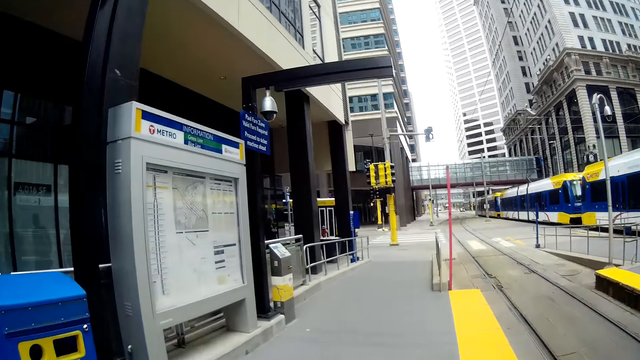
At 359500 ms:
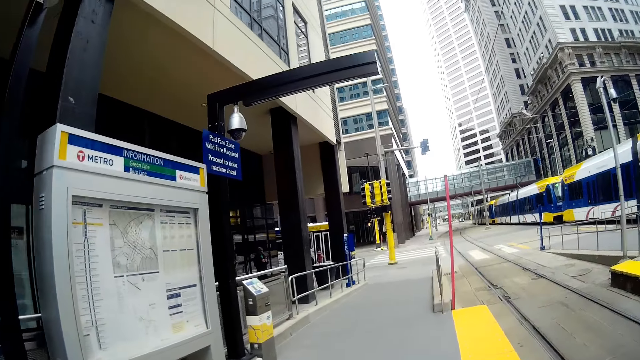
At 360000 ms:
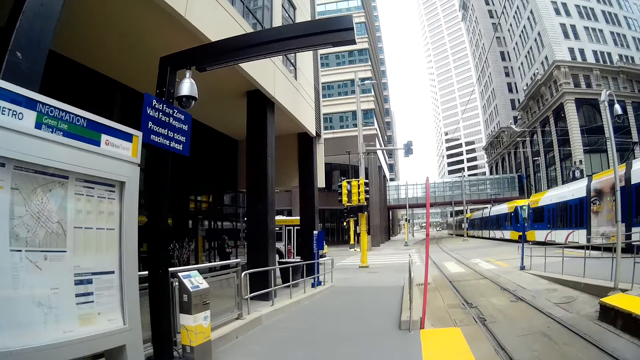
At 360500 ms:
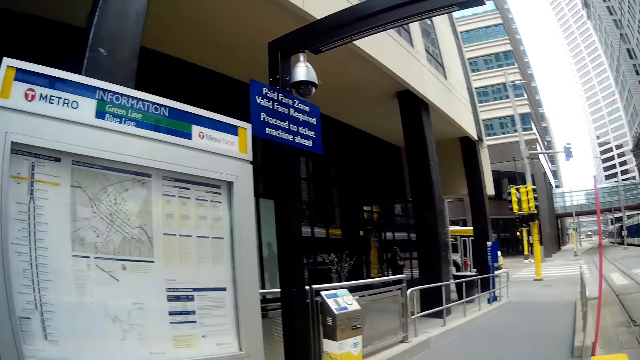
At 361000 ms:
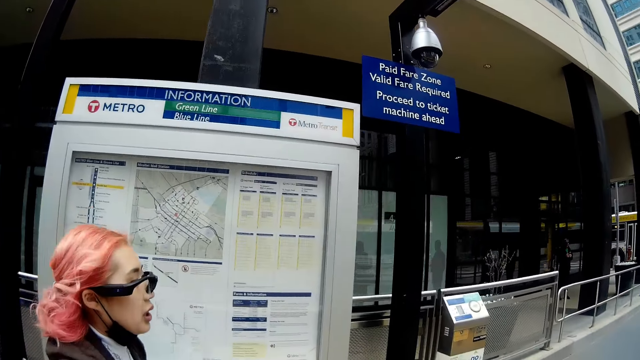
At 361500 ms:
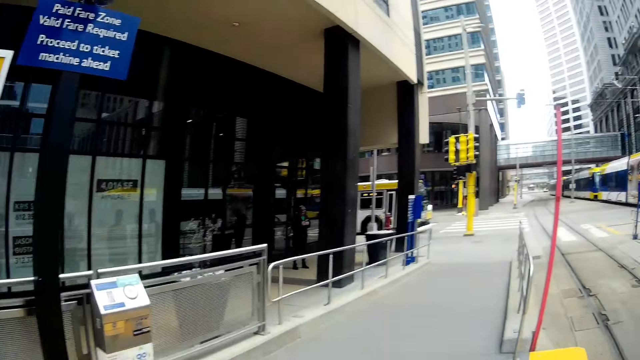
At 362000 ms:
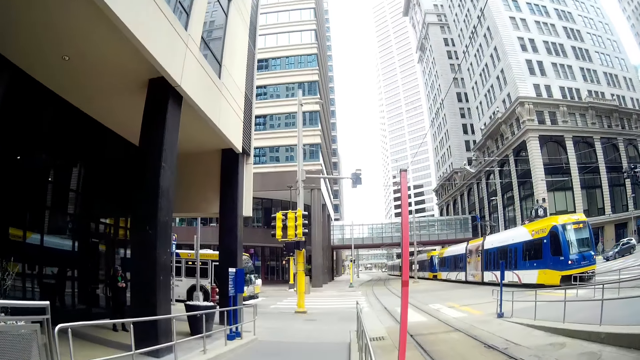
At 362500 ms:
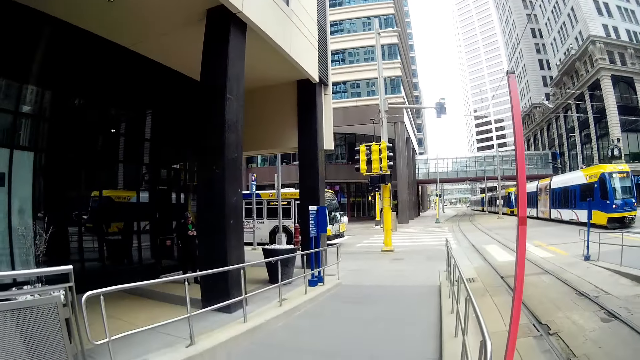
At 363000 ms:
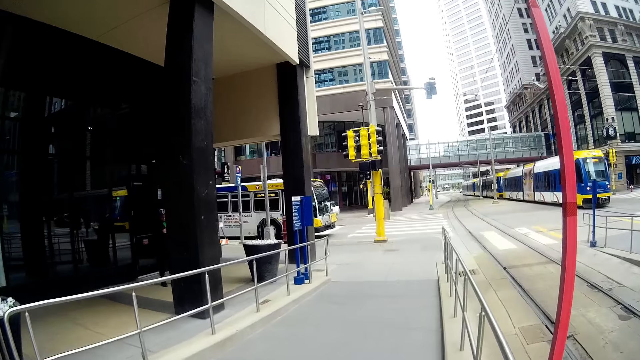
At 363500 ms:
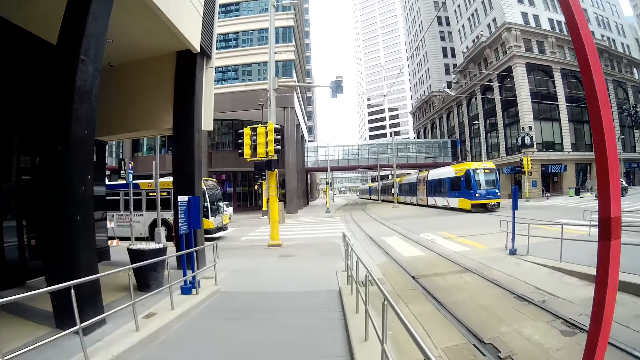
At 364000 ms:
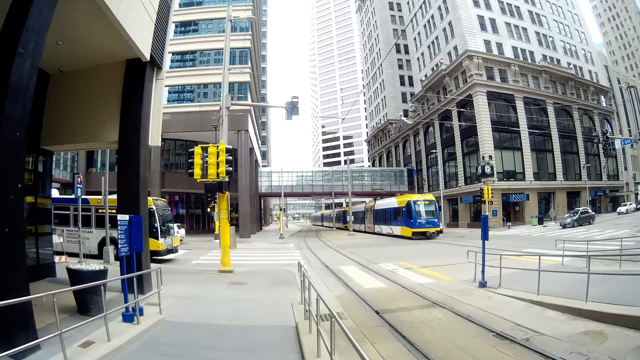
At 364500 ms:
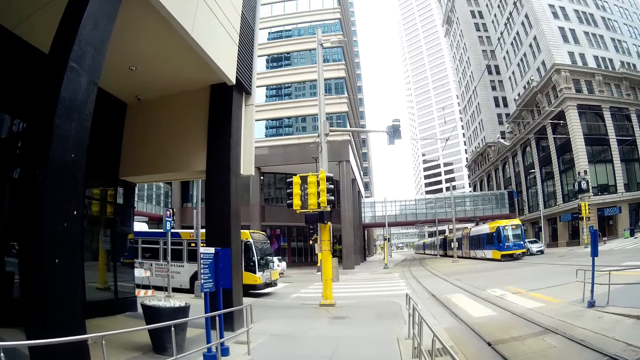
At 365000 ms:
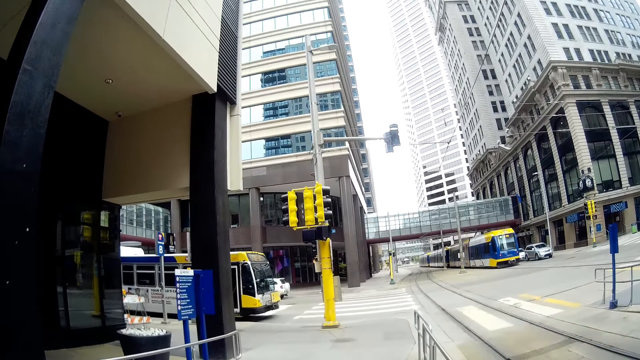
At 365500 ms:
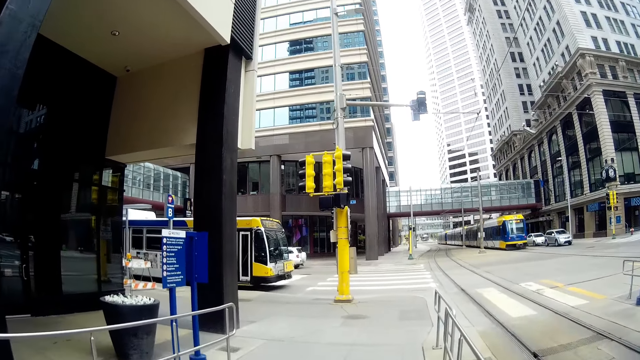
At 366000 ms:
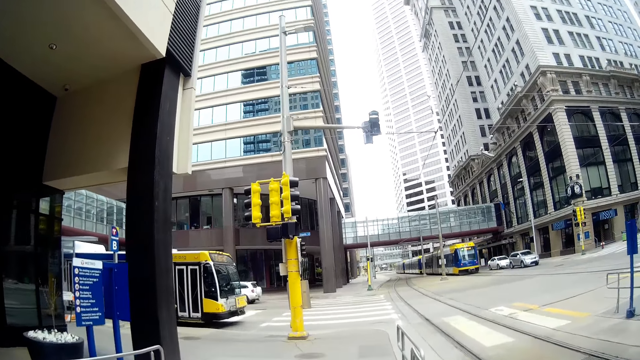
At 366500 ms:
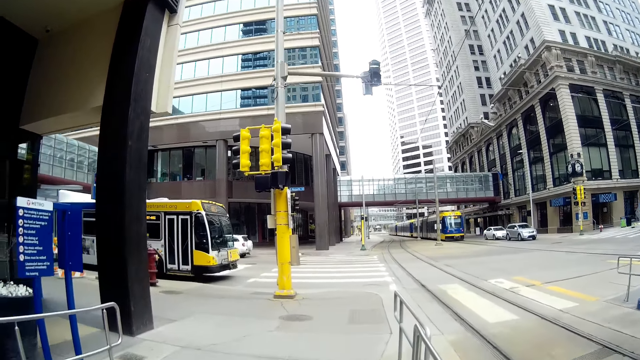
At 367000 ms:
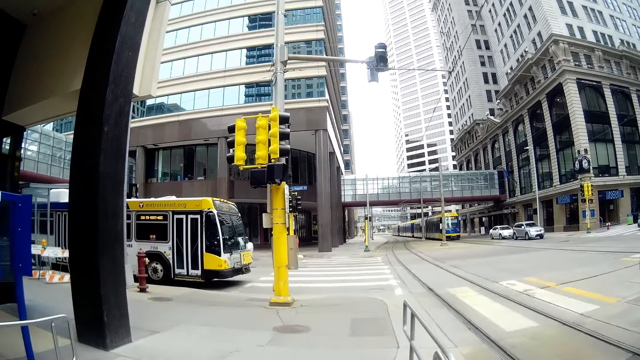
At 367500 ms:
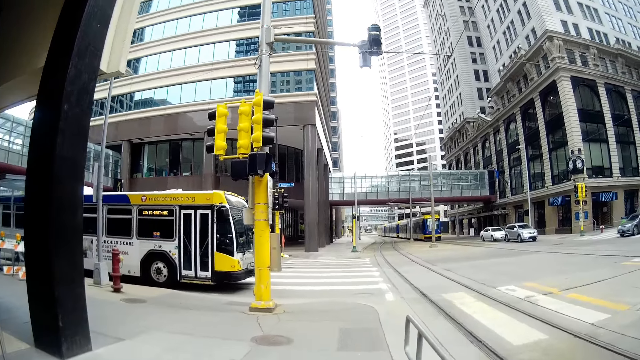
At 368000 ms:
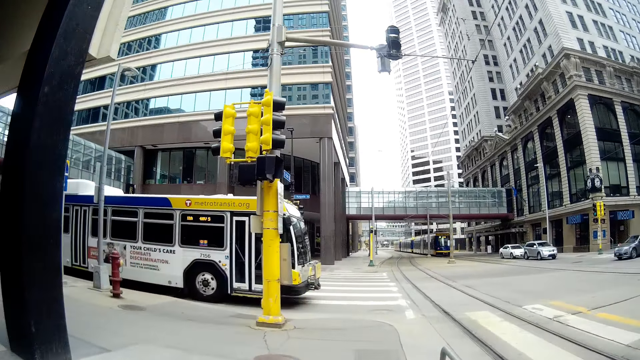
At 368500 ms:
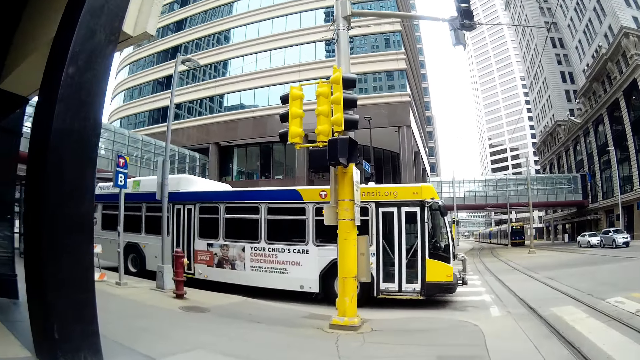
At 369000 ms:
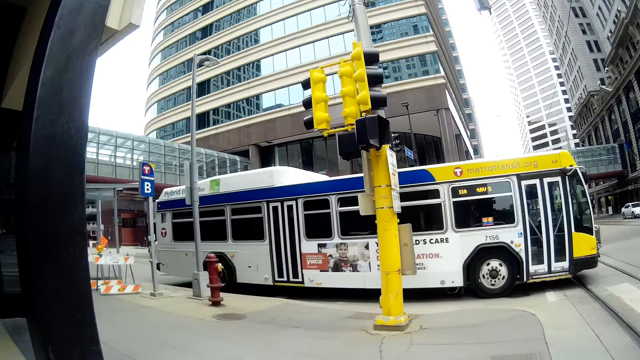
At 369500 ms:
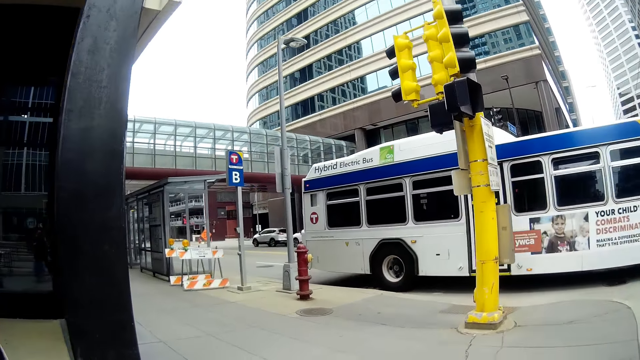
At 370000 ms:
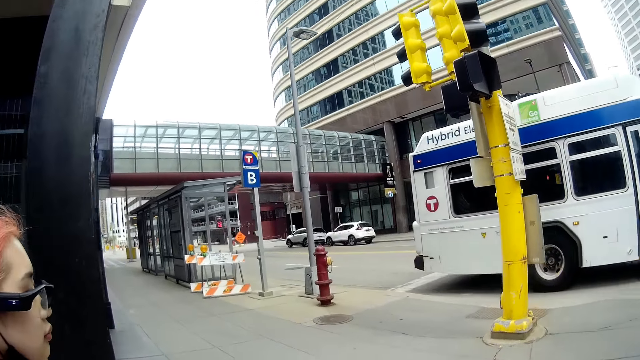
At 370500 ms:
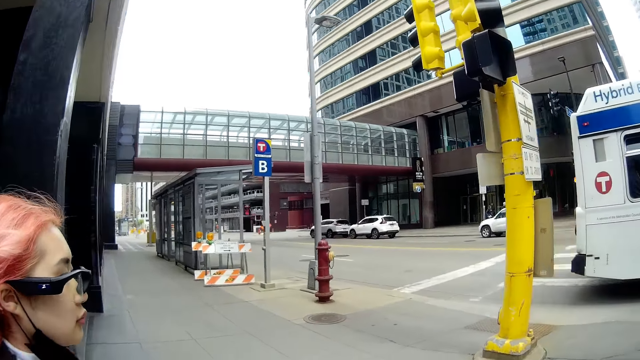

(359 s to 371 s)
A bus drives past the camera wearer.

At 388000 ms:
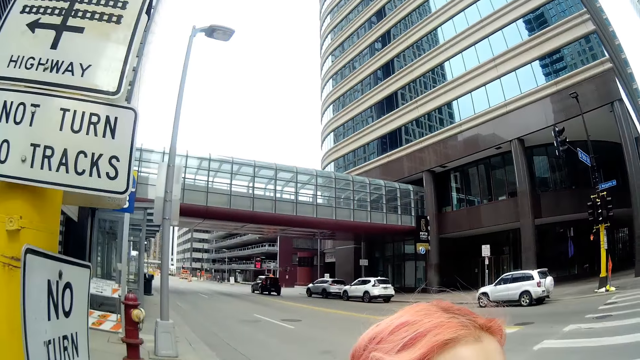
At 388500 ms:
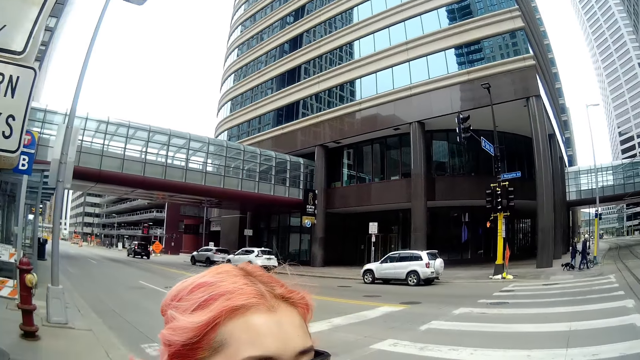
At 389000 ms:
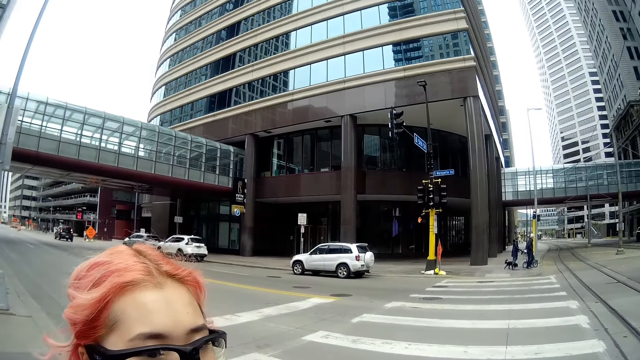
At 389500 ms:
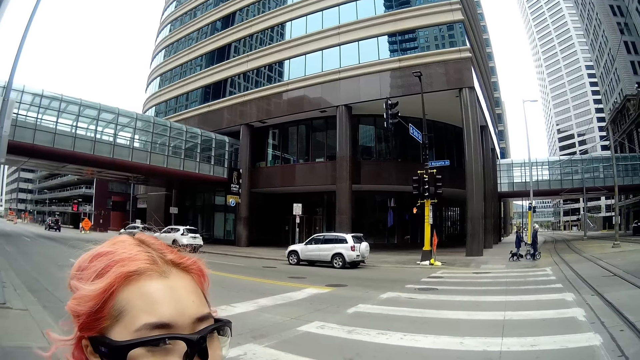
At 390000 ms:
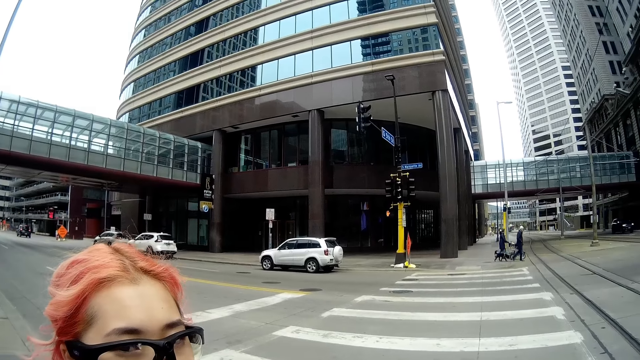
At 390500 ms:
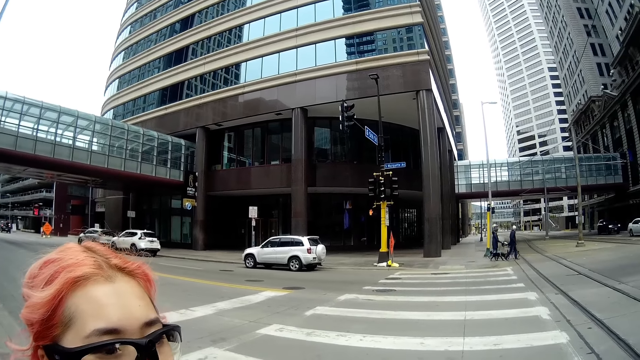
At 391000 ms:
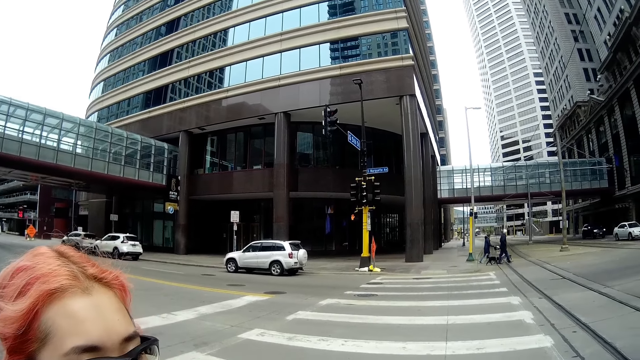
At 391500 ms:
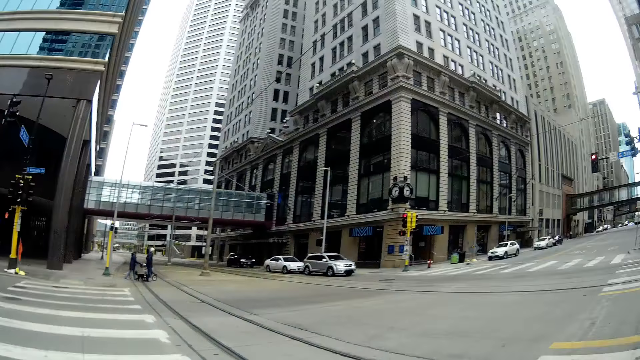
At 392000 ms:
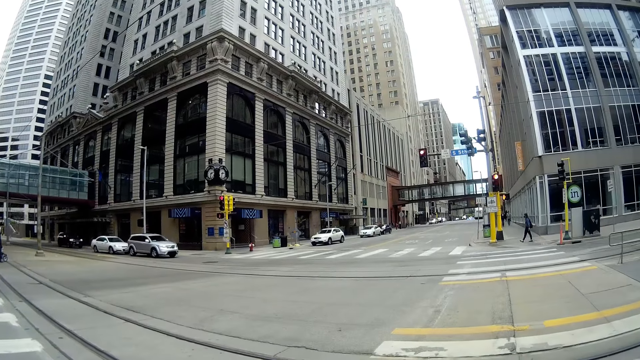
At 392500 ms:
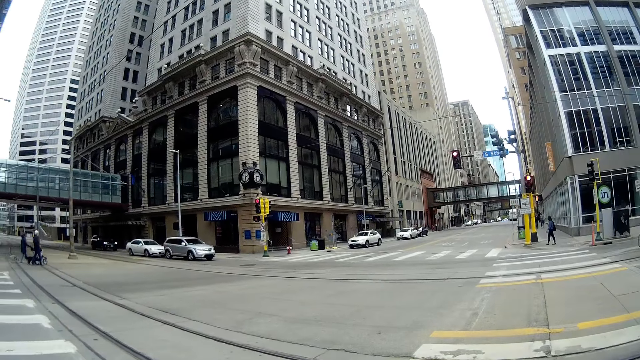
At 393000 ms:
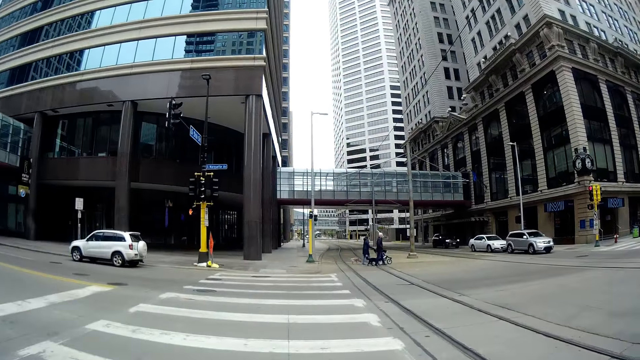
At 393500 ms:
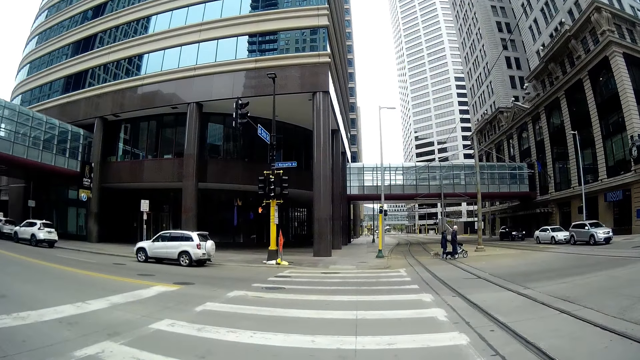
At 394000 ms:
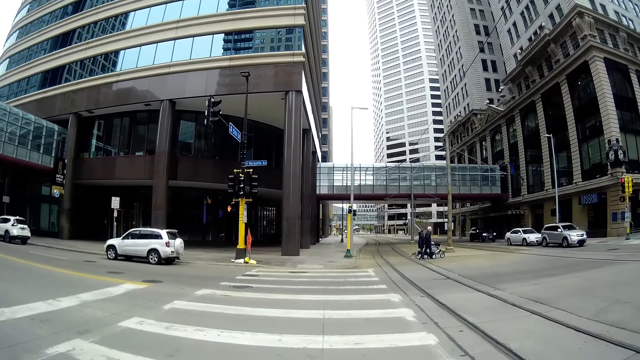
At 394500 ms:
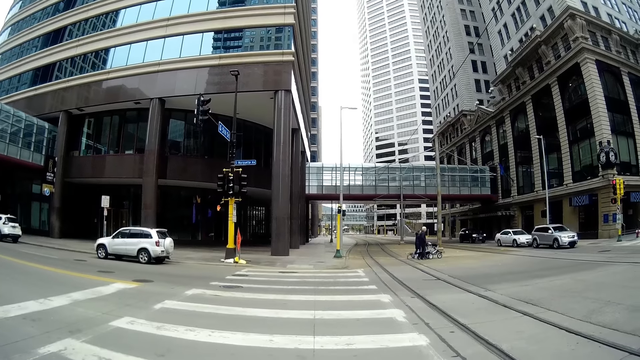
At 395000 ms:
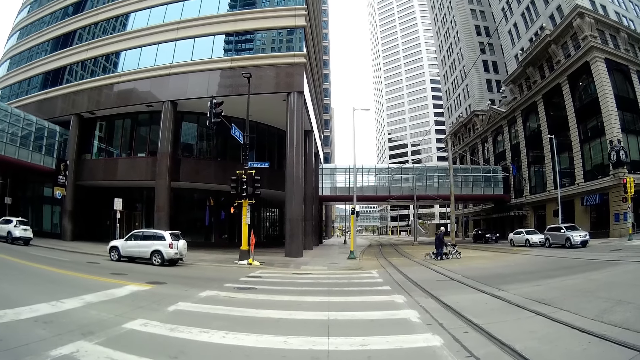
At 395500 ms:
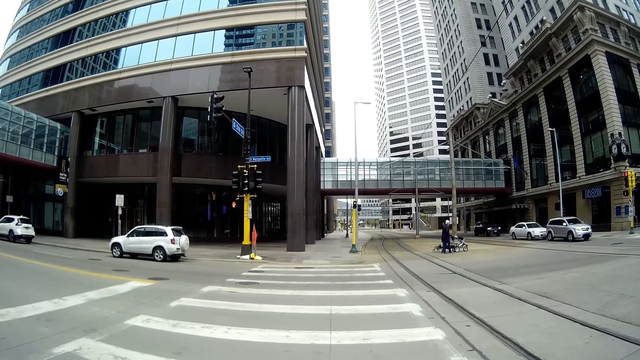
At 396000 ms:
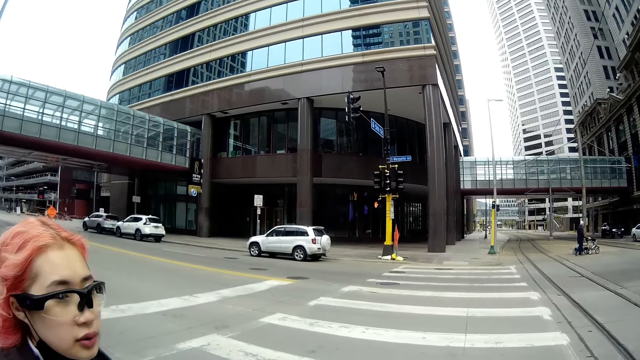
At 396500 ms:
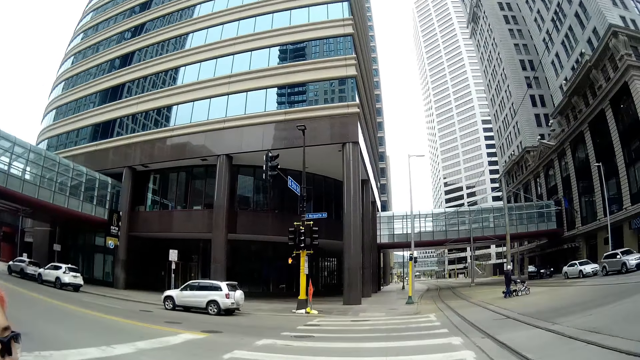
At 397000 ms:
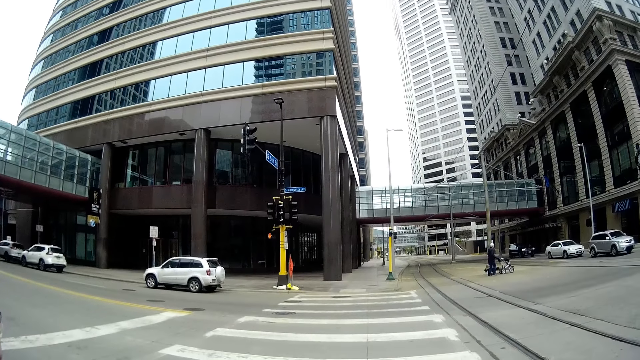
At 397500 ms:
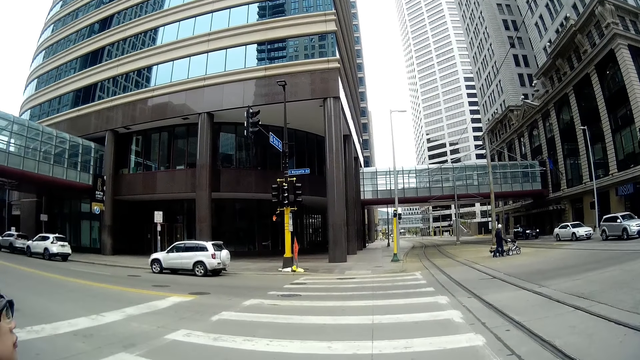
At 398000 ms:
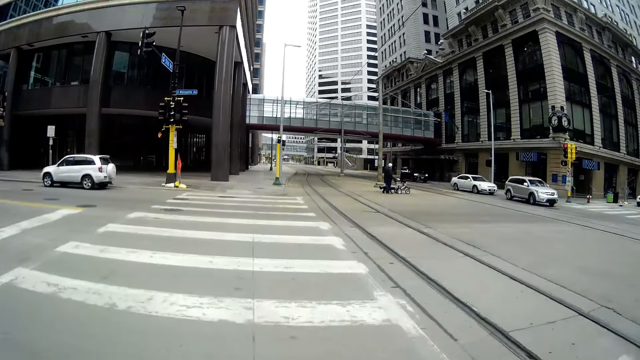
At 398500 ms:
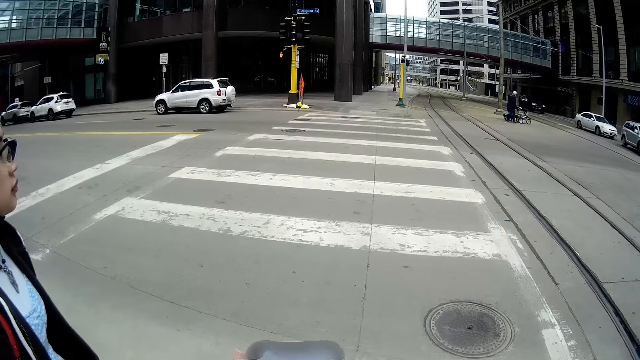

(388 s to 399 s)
A woman pushes a cart past the camera wearer. A man walks a dog past the camera wearer.
